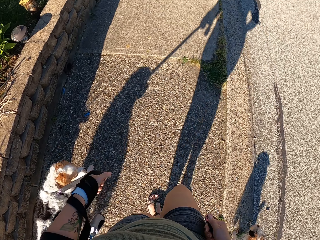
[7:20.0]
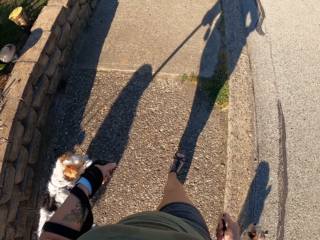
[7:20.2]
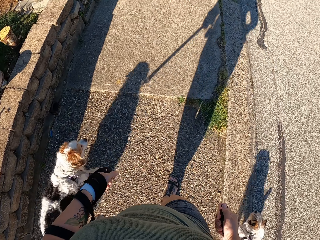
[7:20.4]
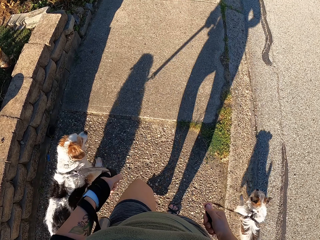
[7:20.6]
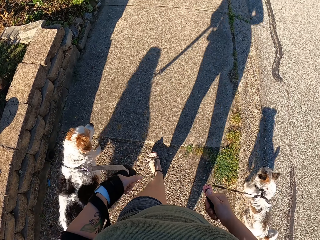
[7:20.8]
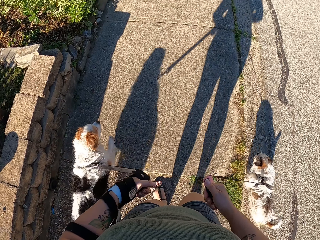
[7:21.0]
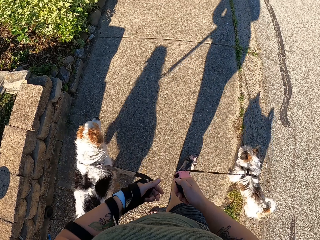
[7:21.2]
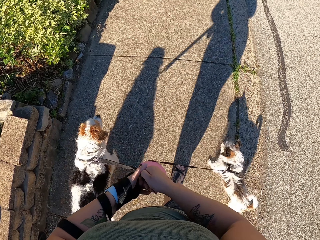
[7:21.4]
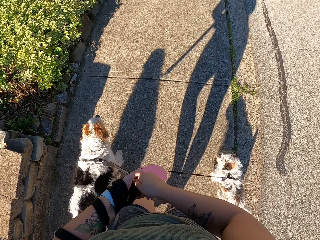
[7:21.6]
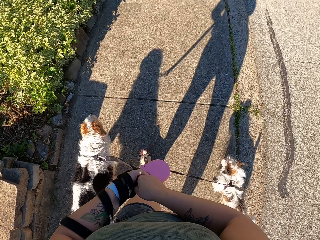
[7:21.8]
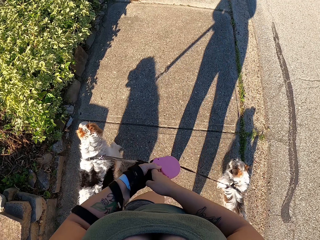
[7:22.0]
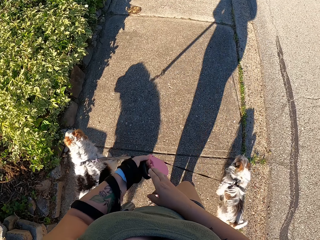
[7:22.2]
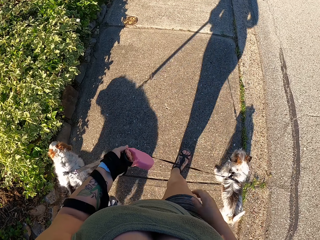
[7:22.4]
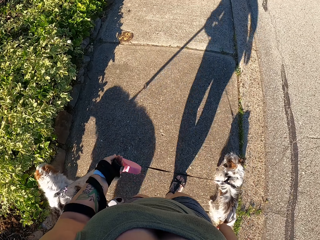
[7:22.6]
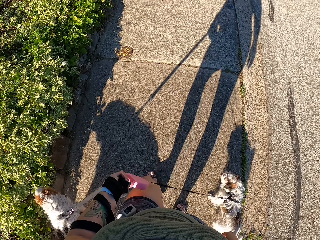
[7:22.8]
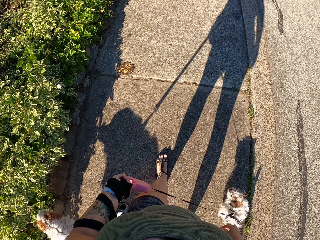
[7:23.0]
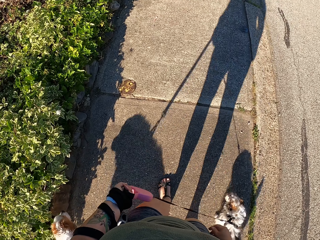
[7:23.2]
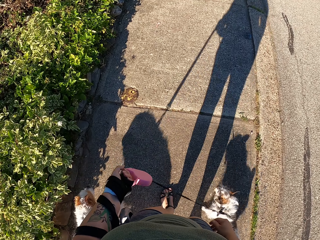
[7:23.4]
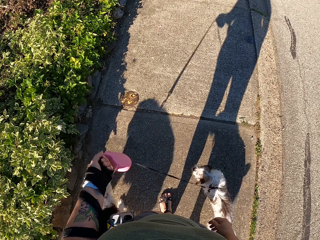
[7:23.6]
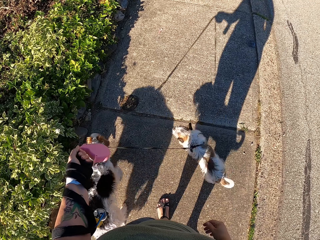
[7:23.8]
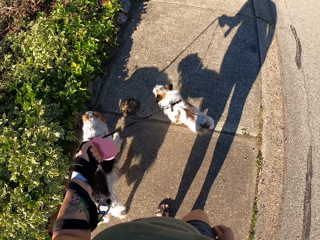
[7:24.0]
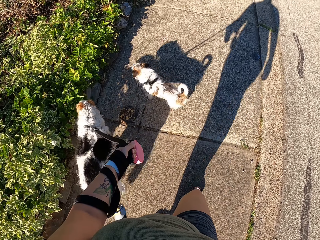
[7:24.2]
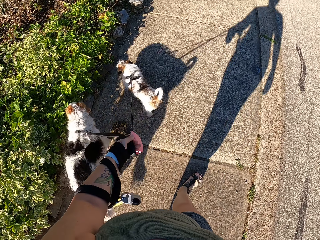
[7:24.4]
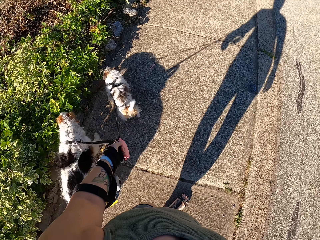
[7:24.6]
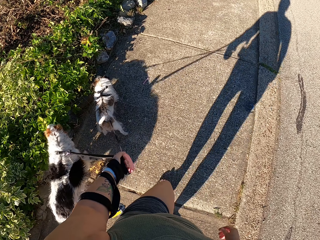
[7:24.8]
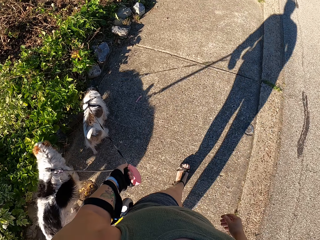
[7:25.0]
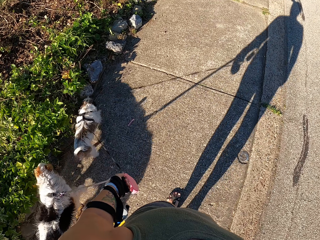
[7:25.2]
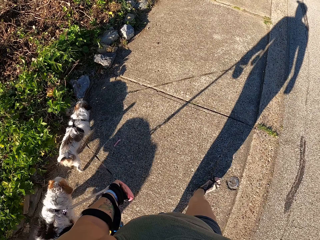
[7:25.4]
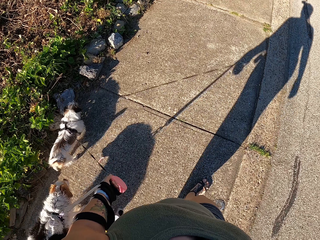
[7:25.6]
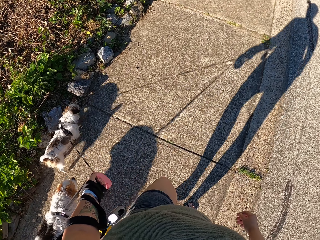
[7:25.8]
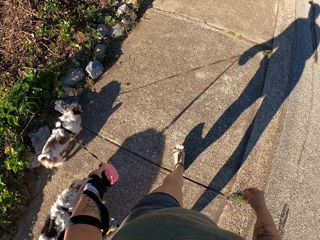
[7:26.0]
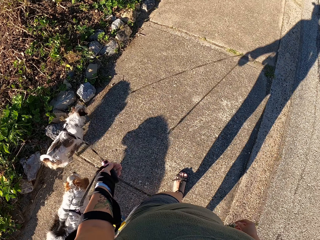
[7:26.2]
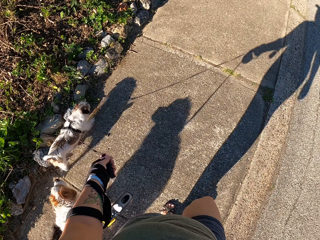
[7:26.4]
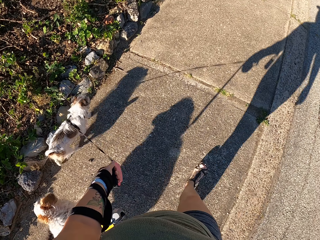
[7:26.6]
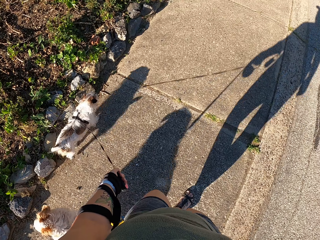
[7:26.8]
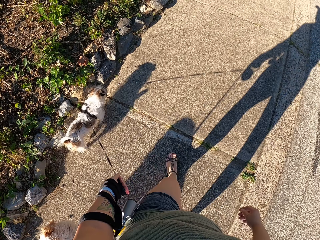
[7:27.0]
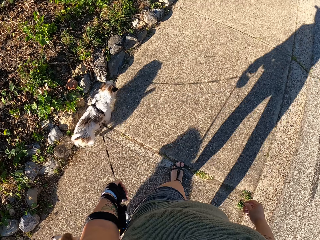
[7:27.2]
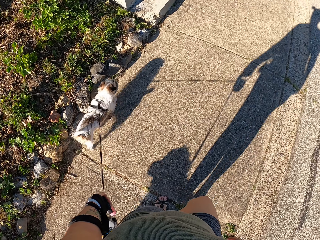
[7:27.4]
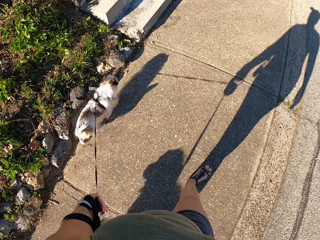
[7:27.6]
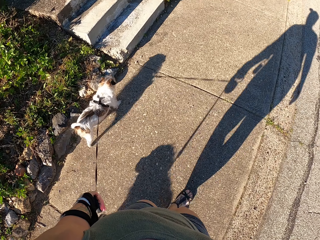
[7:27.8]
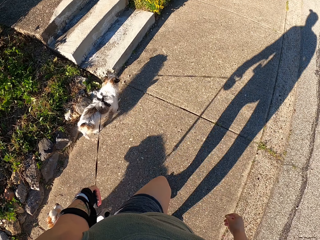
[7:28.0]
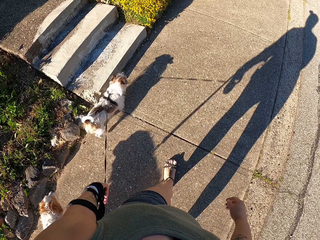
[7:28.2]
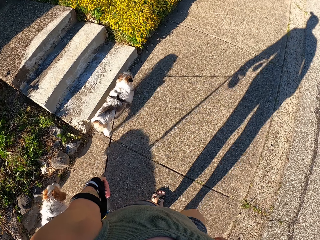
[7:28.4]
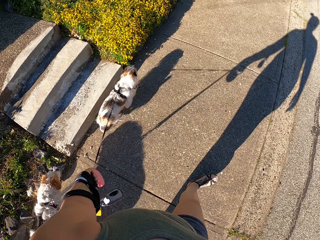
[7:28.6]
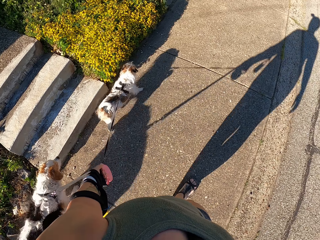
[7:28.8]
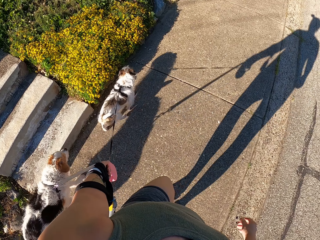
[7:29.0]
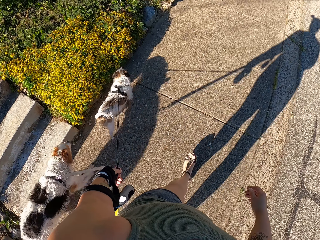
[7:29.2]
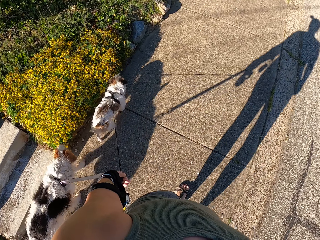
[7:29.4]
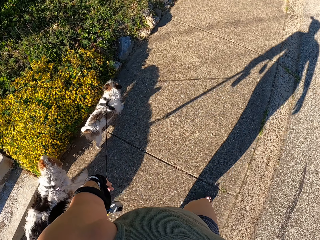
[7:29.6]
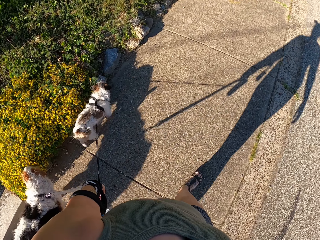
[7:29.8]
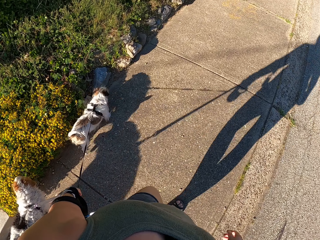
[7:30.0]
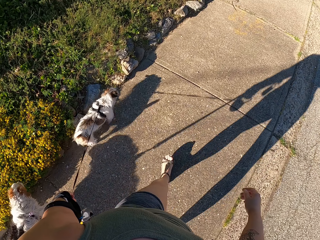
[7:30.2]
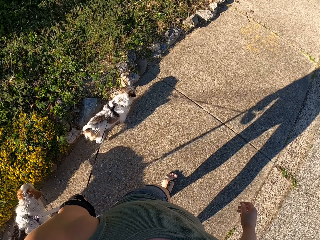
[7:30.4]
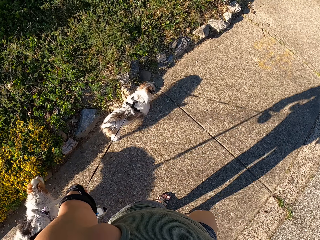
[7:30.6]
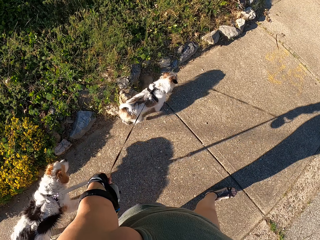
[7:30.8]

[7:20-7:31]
The camera wearer holds the leash on one hand. They walk the dogs.

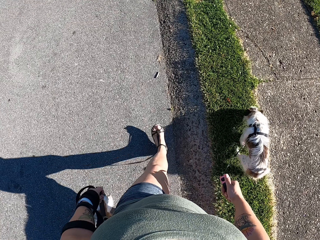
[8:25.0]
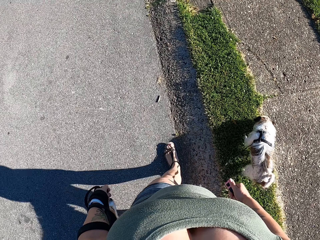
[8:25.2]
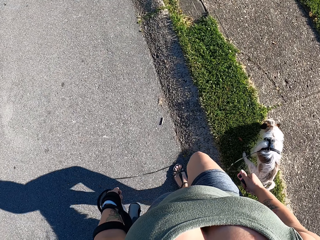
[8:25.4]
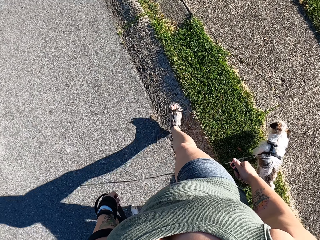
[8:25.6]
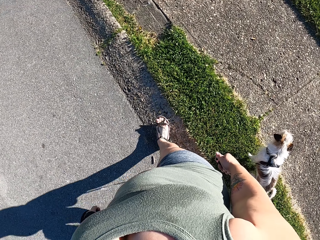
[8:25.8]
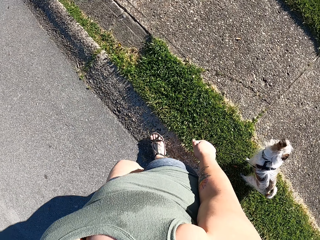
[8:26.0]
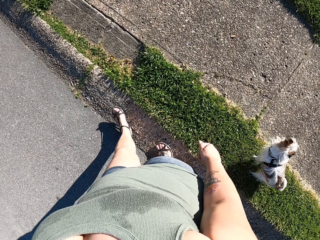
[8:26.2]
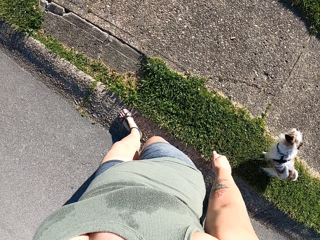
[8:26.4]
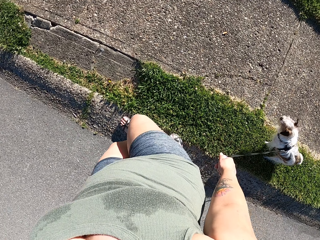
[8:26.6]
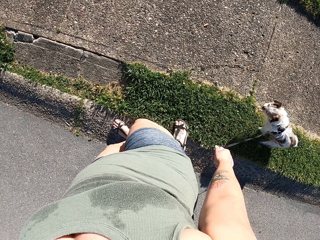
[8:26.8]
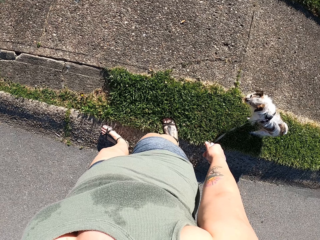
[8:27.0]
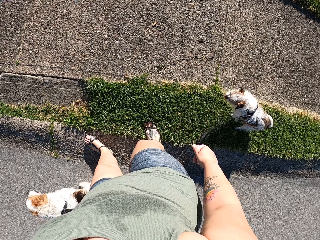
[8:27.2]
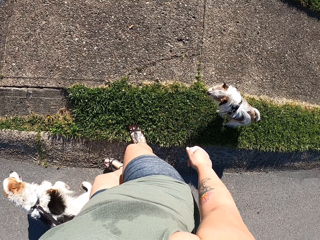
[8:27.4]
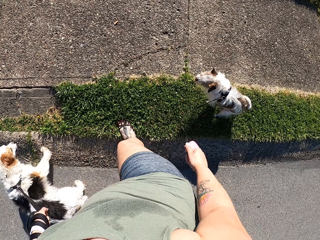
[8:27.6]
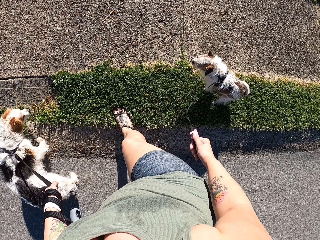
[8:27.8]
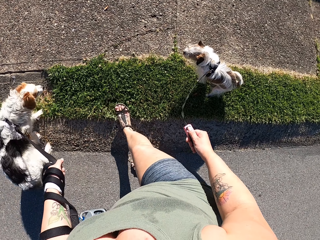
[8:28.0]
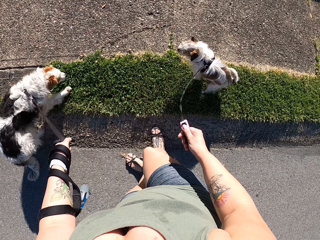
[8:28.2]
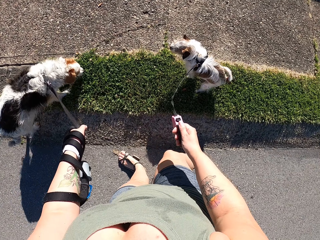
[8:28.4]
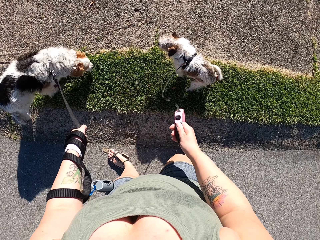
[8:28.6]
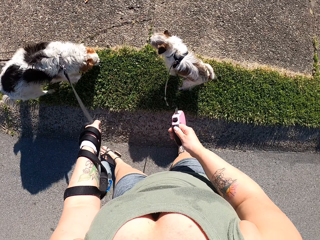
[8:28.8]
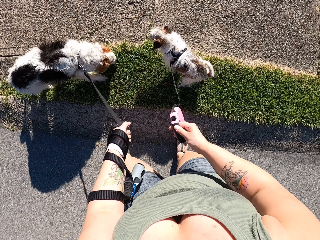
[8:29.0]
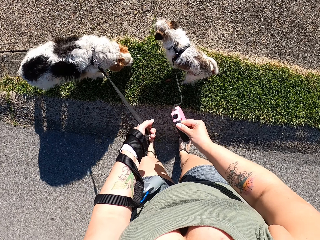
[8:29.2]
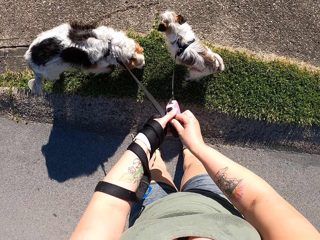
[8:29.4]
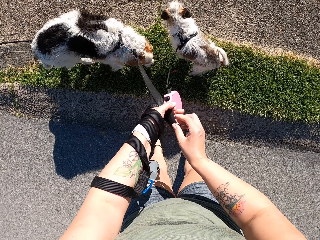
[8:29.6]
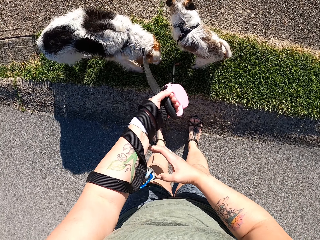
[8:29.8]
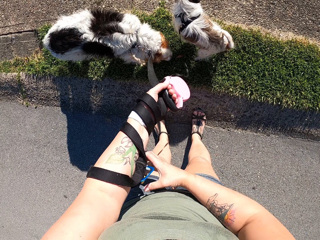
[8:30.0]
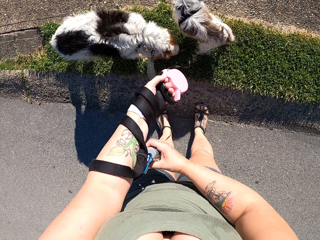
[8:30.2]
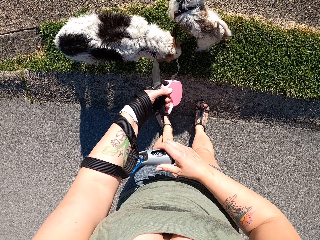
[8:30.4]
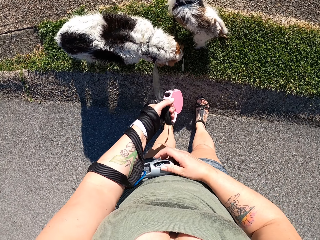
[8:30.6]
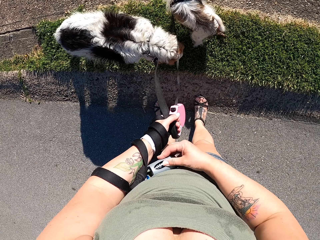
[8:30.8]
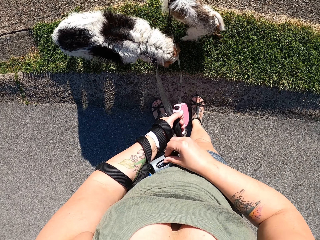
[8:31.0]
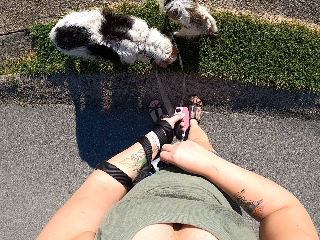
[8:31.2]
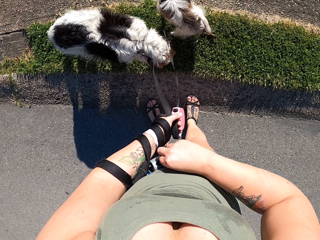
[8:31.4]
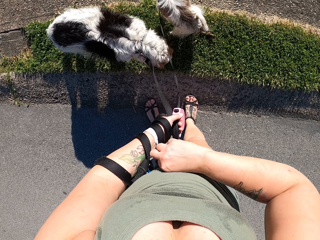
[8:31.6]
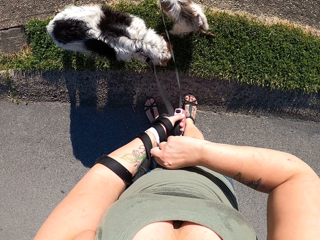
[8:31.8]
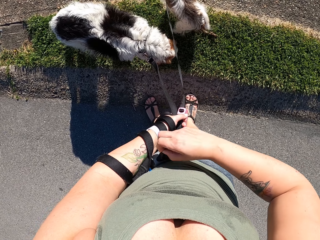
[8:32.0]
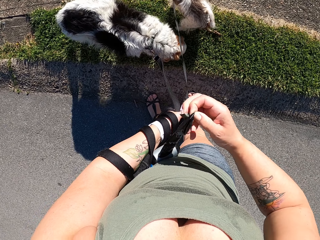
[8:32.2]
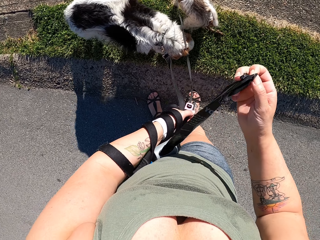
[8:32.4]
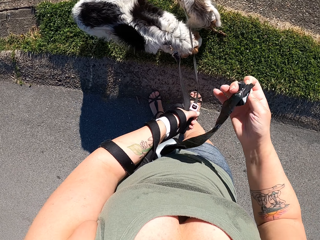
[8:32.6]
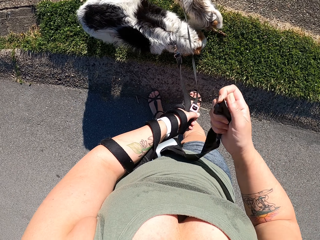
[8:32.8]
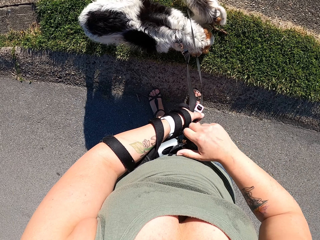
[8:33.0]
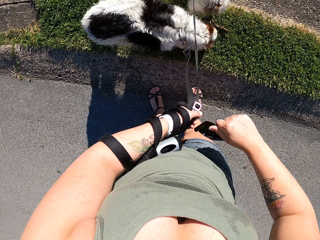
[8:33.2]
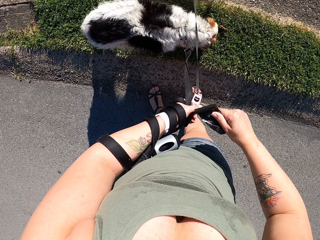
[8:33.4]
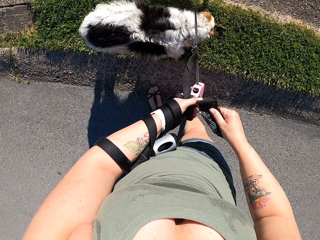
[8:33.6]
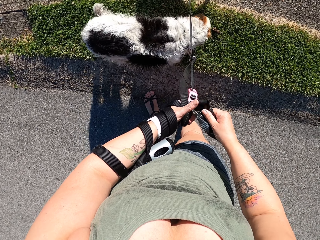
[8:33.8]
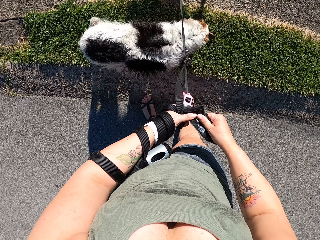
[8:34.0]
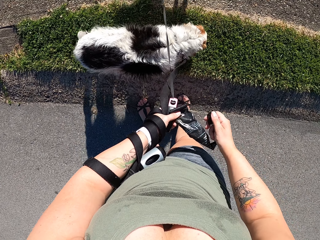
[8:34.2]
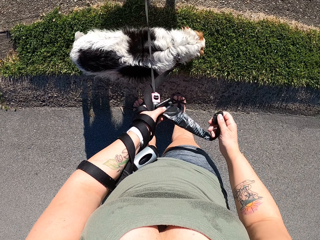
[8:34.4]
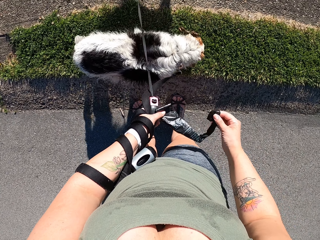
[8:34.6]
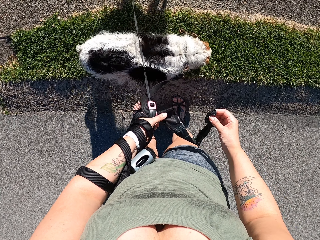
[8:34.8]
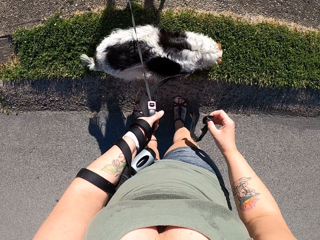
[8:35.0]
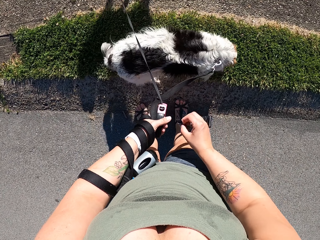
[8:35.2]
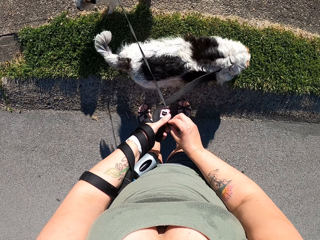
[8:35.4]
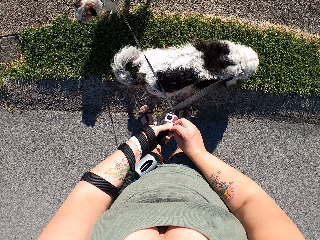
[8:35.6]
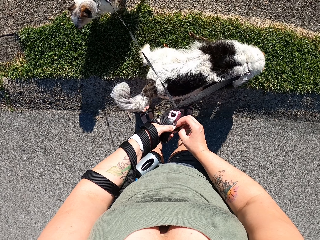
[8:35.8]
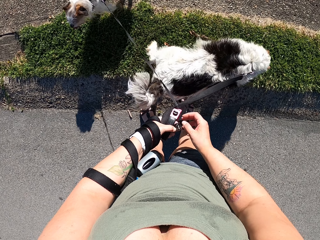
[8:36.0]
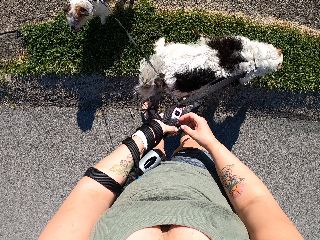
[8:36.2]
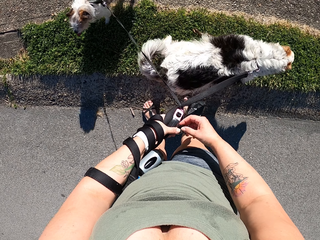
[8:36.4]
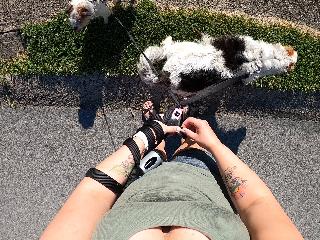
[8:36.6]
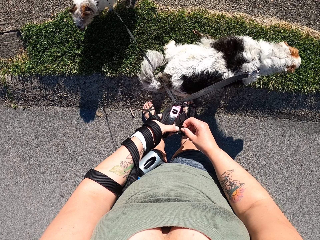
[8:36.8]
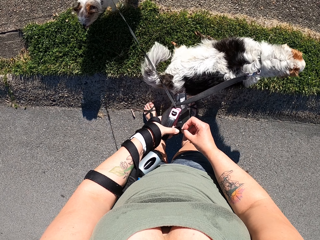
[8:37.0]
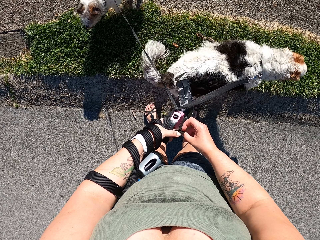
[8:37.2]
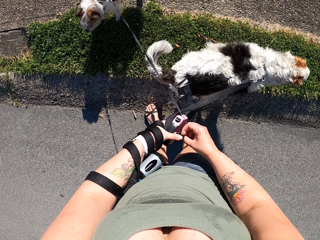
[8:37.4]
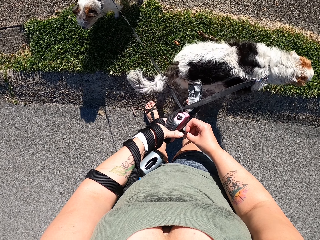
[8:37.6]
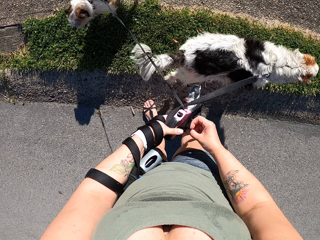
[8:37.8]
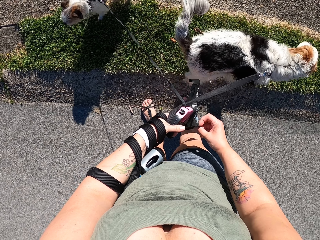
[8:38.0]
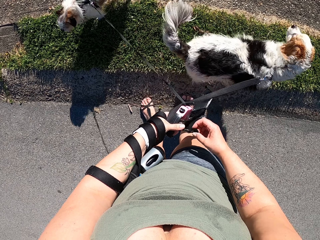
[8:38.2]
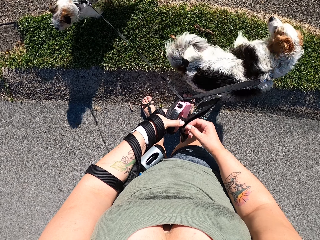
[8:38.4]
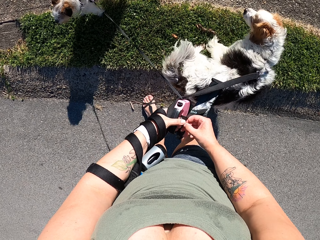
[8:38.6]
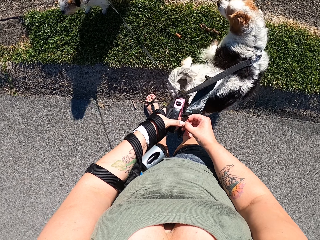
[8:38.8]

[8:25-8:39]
The camera wearer stands and looks at the dogs. They stop on the road. They remove a nylon paper from the leash and unfold the nylon paper.
